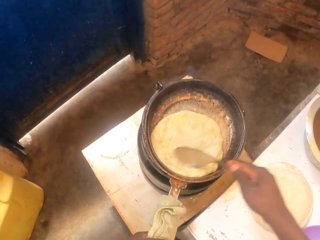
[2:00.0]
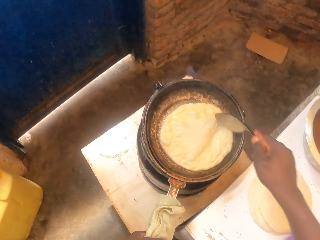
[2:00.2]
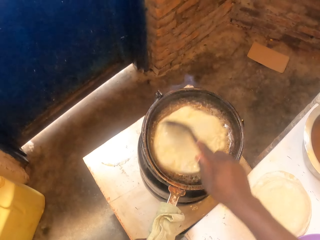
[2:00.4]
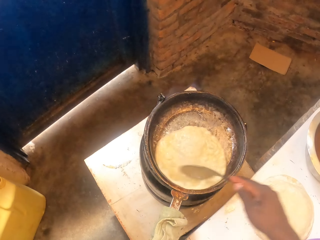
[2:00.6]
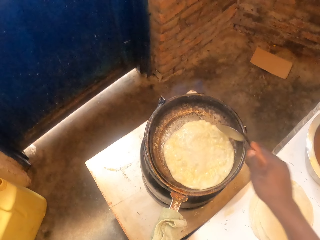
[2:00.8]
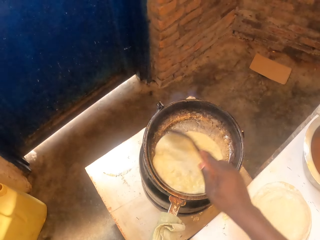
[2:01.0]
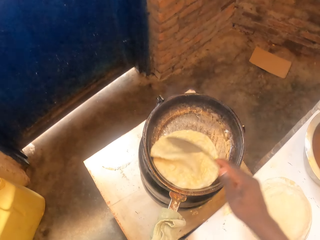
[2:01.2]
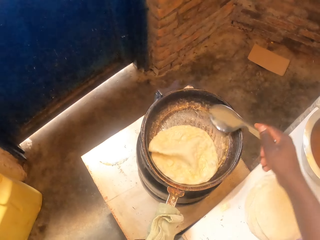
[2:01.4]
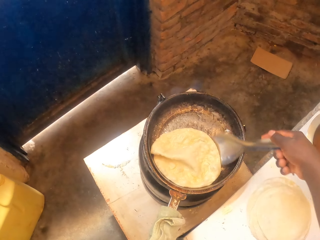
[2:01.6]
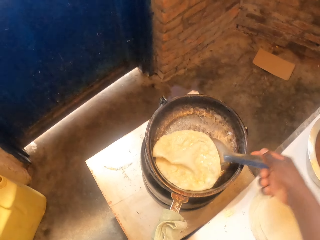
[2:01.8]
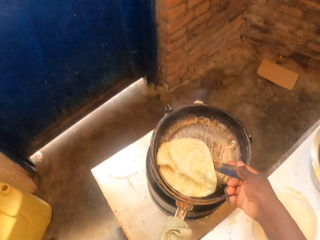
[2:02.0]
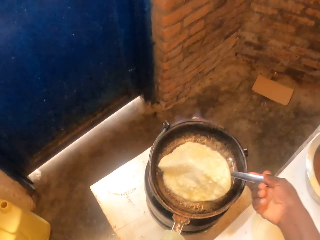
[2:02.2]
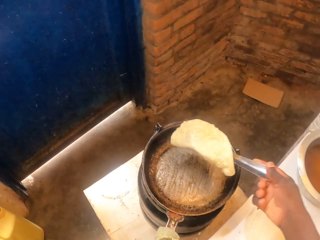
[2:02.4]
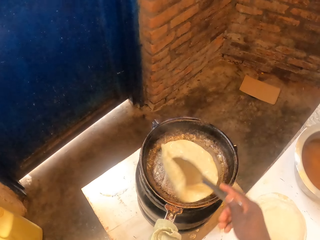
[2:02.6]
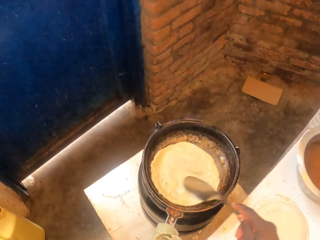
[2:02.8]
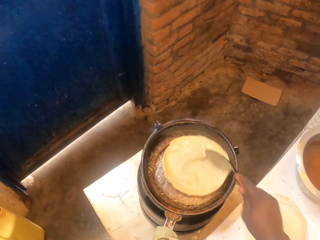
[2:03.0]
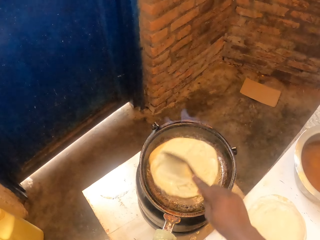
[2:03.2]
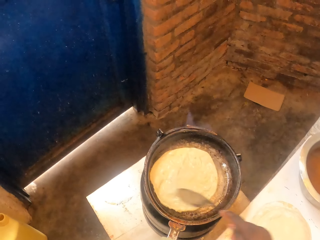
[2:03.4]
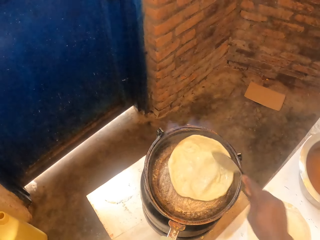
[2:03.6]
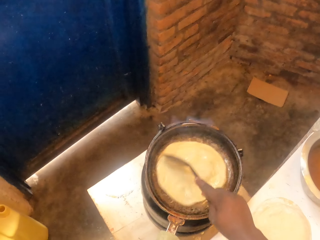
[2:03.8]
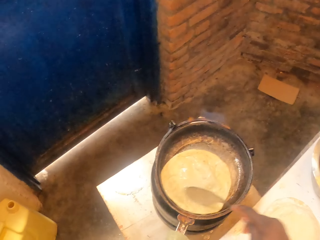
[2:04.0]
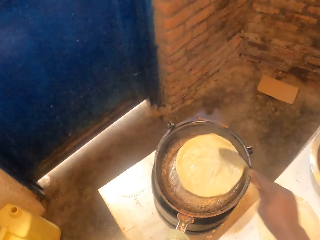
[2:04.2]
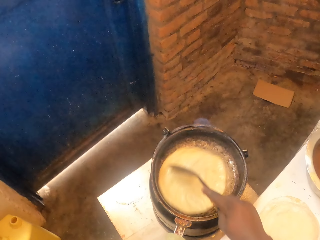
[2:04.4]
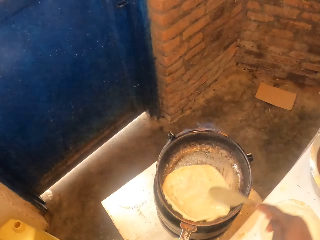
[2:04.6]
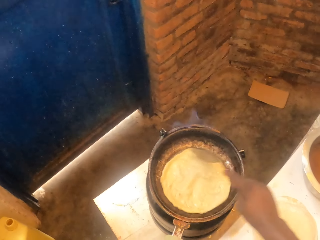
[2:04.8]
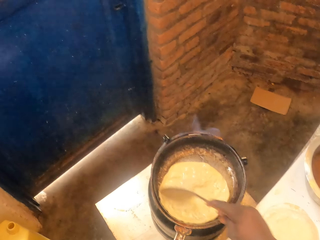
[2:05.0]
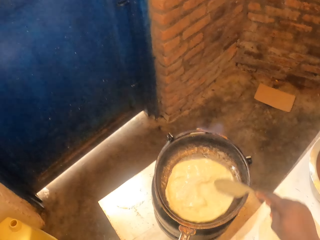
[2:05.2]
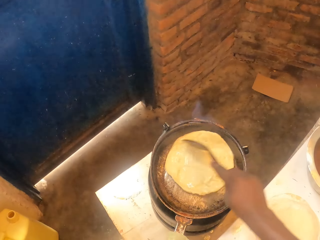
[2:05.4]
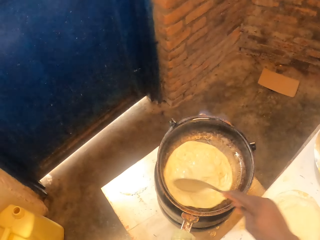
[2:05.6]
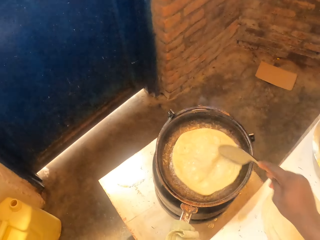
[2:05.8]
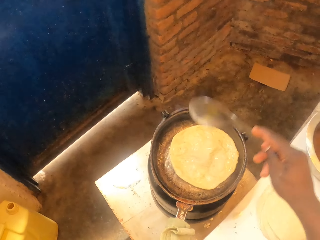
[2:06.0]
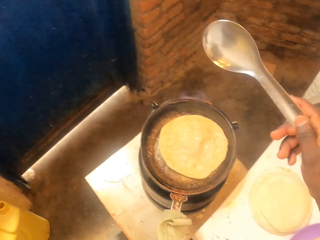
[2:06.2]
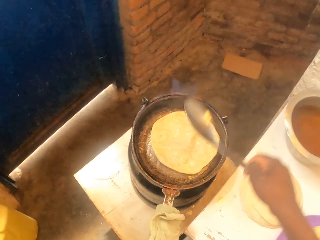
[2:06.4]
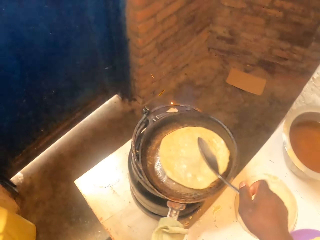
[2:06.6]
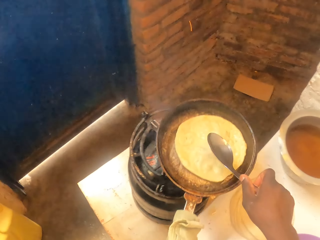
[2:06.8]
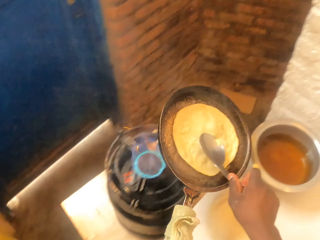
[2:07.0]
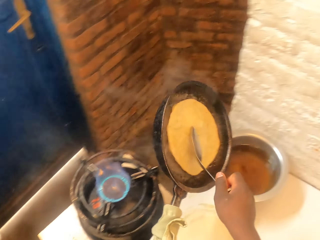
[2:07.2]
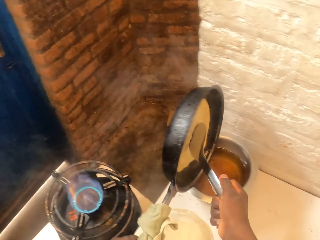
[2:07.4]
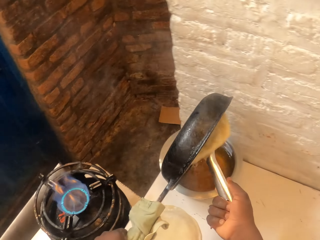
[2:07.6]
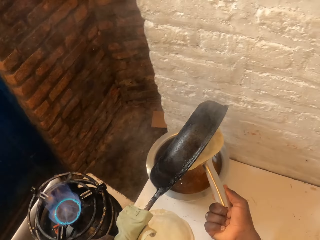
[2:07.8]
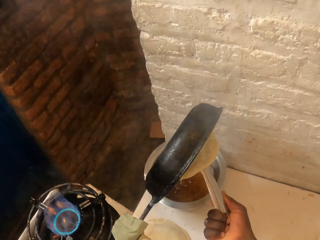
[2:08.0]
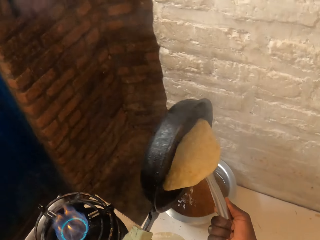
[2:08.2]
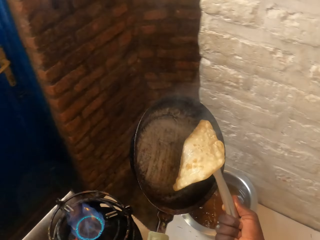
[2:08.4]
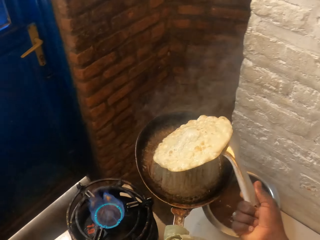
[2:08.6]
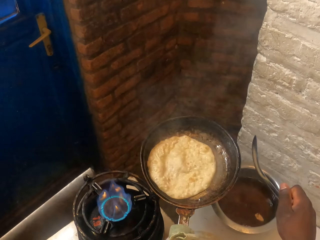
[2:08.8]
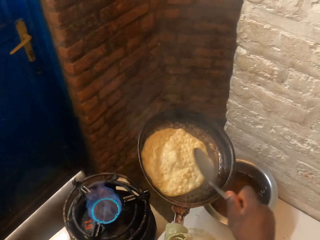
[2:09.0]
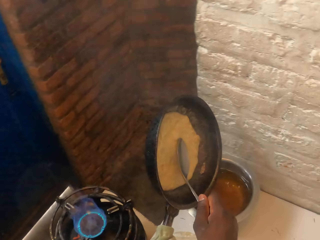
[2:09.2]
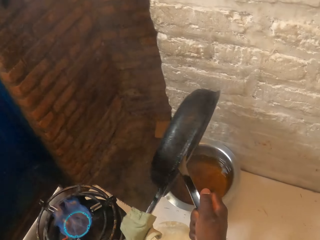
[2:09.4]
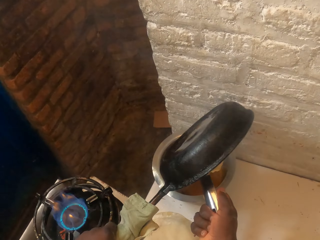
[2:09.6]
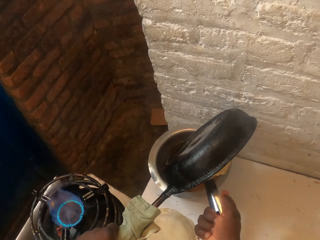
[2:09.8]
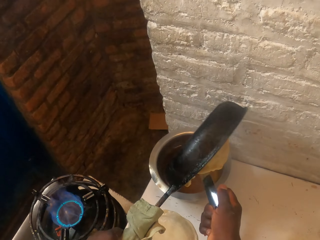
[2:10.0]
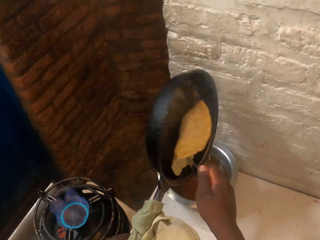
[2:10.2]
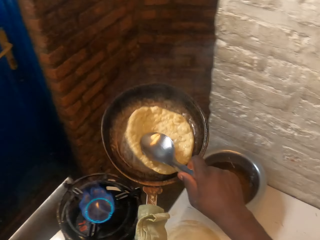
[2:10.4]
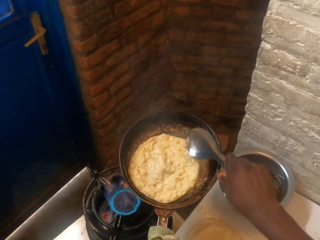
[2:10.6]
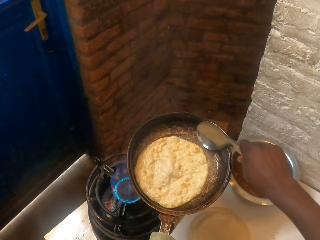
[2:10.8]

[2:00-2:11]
The camera wearer flips a flat bread with a serving spoon. They rotate the flat bread in the pan. They lift up a pan from the gas cylinder and pour the oil into the pot. They place a flat bread in the pan. They pour the oil into the pot.

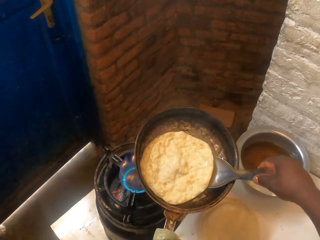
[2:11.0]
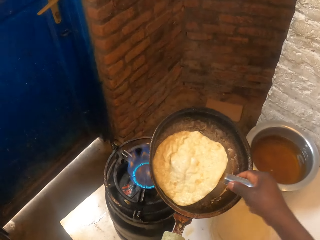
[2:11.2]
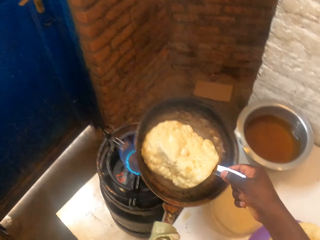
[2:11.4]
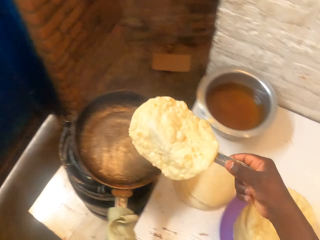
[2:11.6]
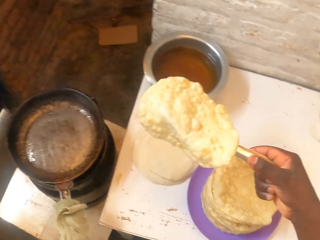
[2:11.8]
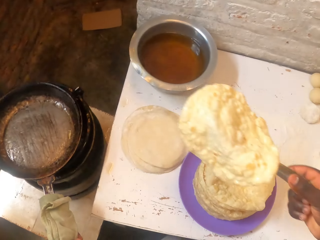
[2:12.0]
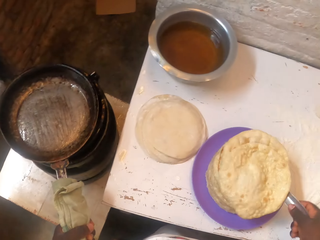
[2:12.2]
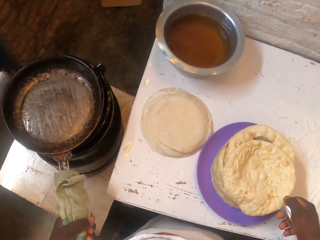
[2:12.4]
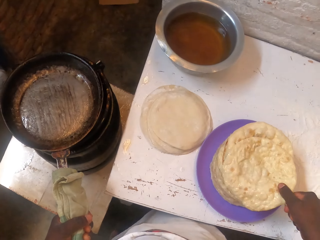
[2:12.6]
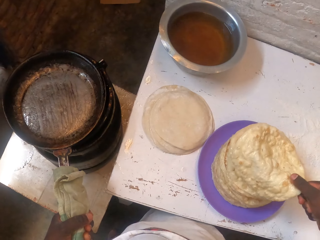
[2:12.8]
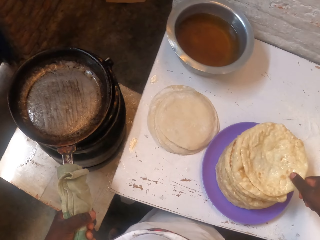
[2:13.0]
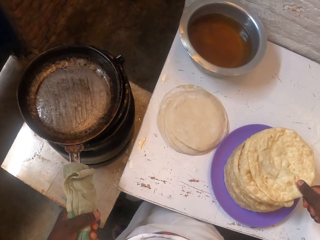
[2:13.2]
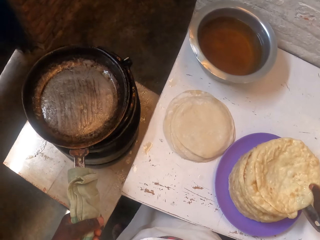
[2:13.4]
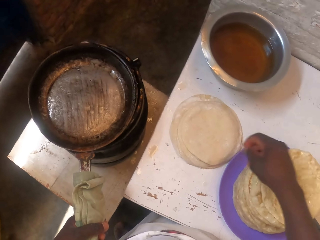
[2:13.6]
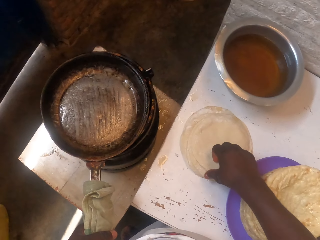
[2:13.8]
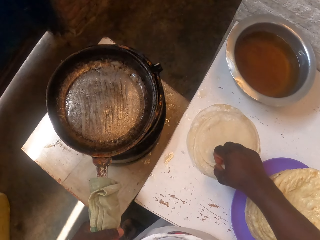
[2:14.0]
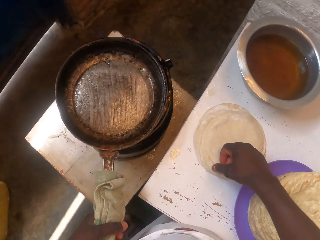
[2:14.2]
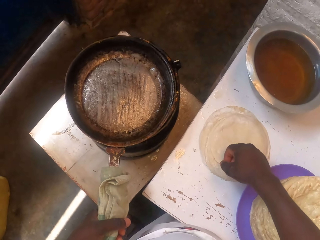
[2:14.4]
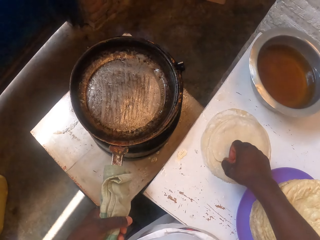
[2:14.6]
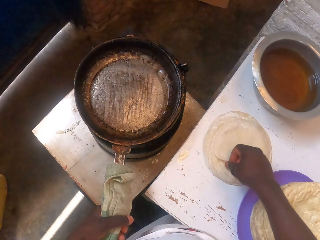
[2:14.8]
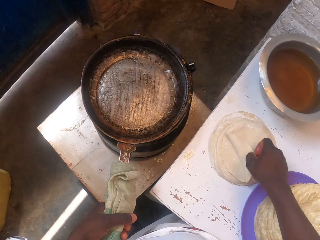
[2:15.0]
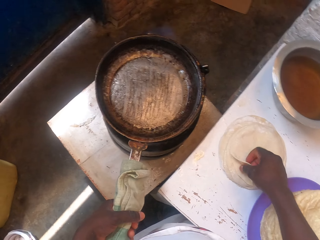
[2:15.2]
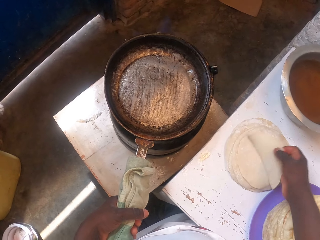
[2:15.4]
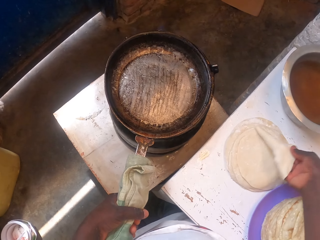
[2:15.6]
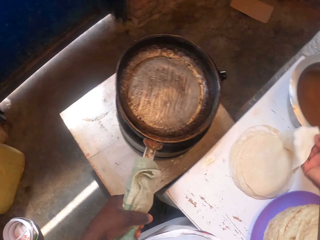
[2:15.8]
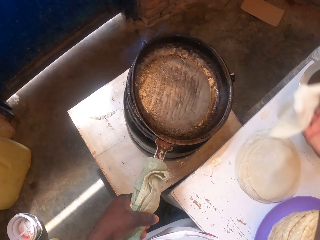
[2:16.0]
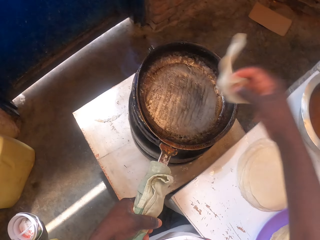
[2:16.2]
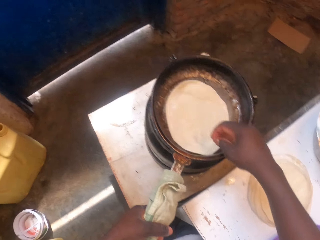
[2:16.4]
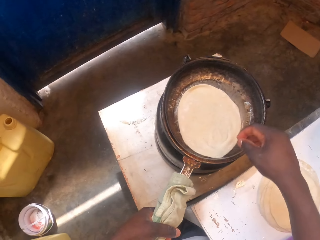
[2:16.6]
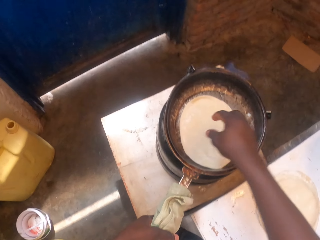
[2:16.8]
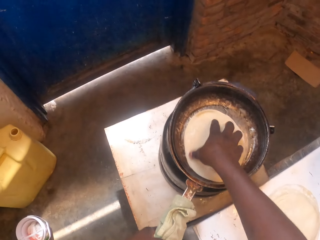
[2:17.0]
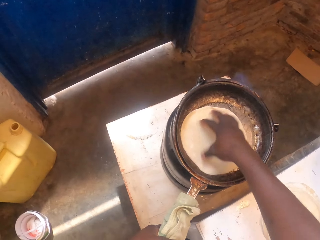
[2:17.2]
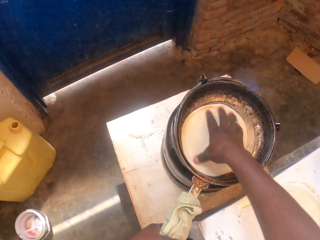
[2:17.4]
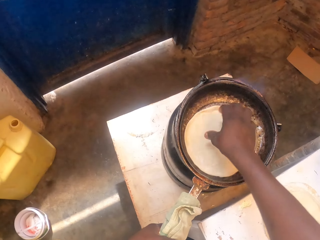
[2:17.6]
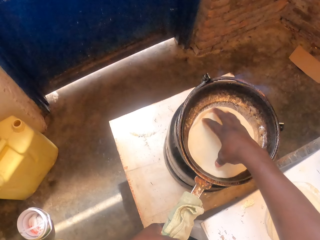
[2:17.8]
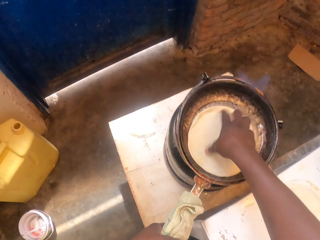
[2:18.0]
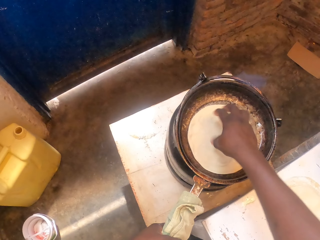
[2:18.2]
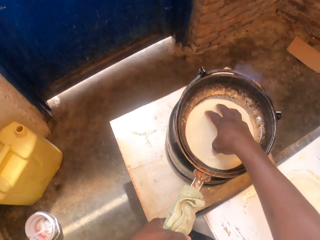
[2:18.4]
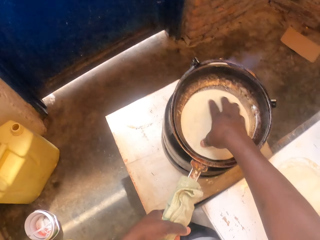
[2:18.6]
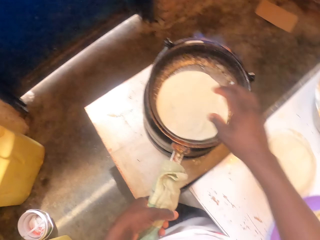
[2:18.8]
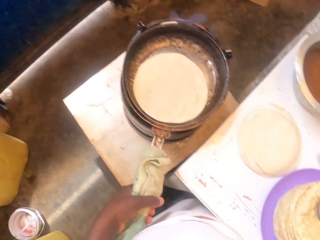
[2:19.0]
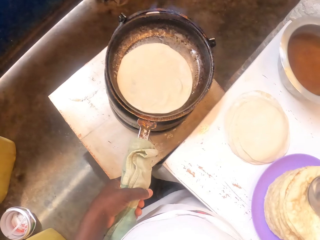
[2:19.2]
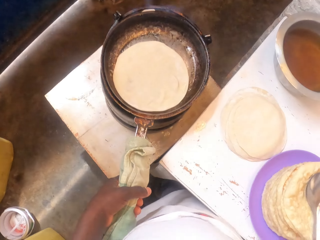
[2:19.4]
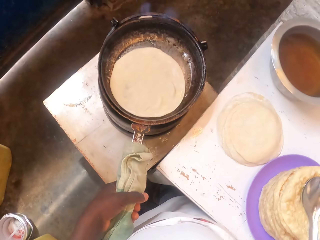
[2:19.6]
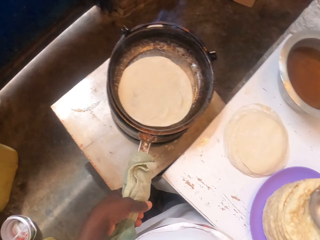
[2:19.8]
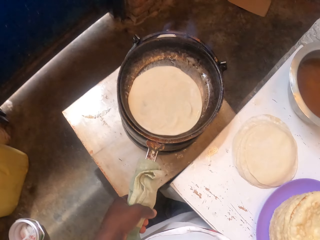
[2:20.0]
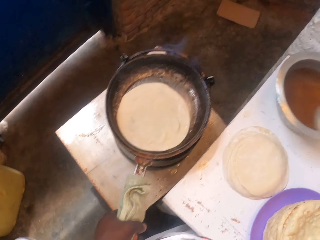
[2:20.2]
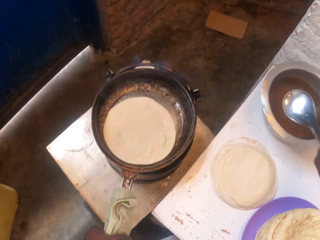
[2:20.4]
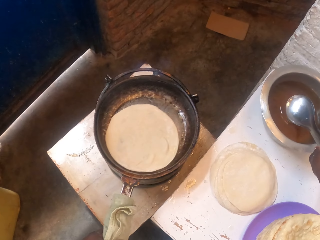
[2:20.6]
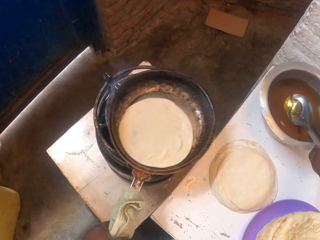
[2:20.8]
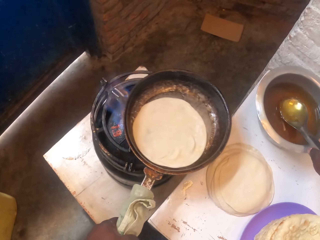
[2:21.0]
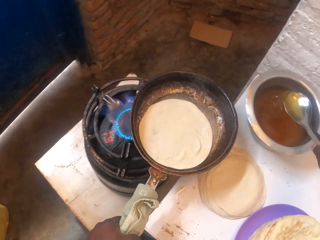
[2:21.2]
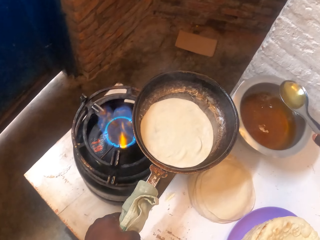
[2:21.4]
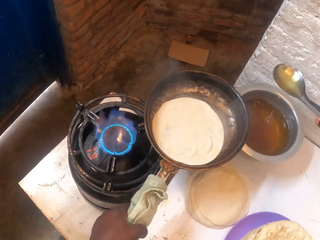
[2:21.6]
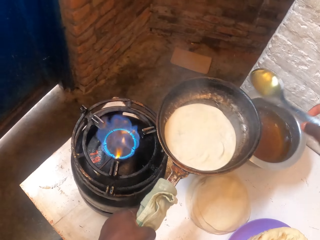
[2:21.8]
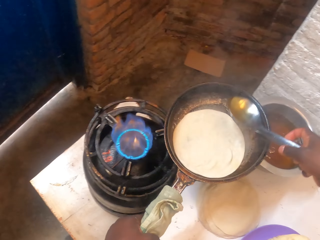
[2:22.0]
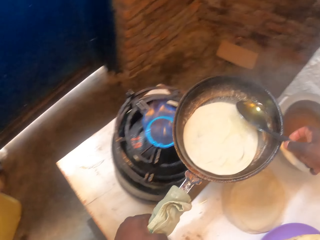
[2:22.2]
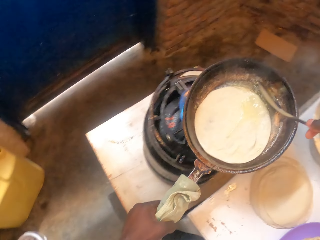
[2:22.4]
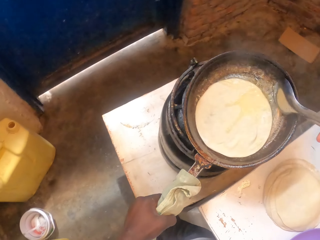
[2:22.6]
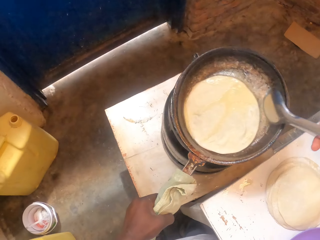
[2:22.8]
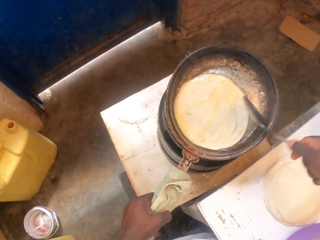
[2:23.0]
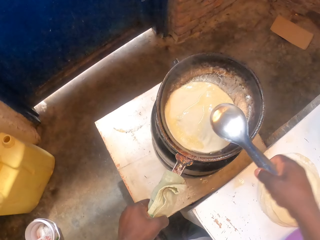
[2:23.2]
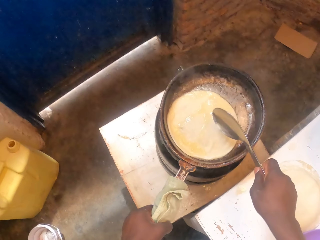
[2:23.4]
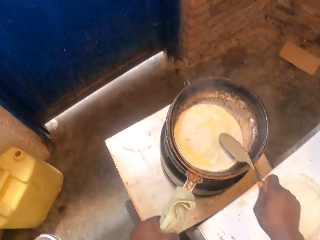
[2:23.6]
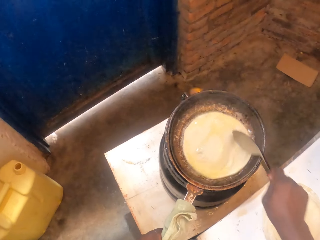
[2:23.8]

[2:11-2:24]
The camera wearer lifts up a flat bread from the pan. They drop the roti in the plate. They put a pan on the gas cylinder. They put the spoon in the plate. They pick up a flat bread from the table. They place the flat bread in the pan. They rotate the flat bread in the pan with their hand. They take a serving spoon from the plate. They fetch oil with the spoon from the cooking pot. They lift up the pan from the gas cylinder and pour the oil into the pot.
